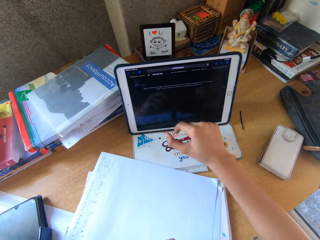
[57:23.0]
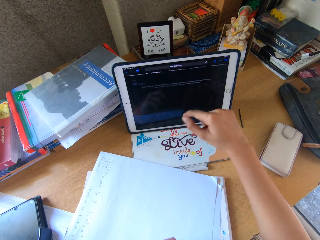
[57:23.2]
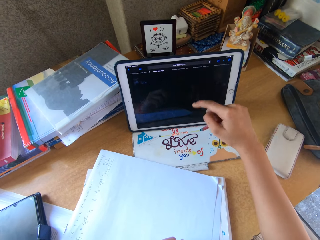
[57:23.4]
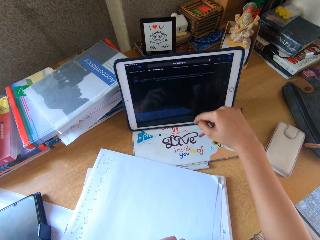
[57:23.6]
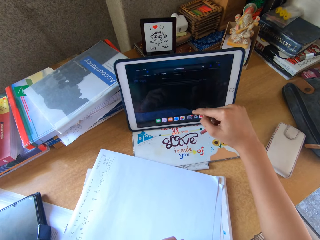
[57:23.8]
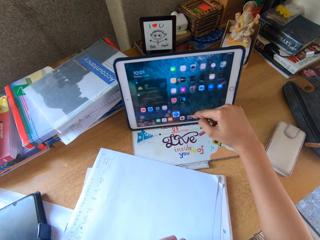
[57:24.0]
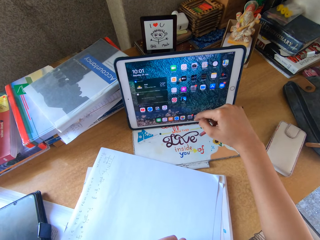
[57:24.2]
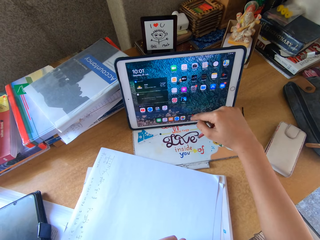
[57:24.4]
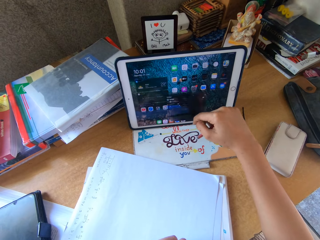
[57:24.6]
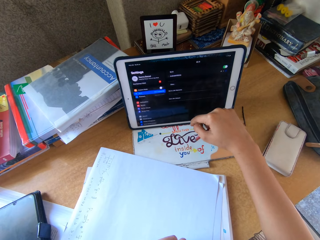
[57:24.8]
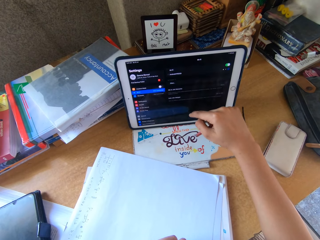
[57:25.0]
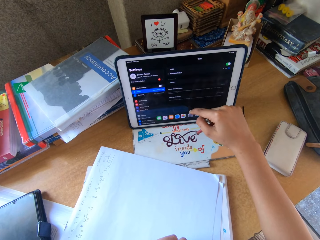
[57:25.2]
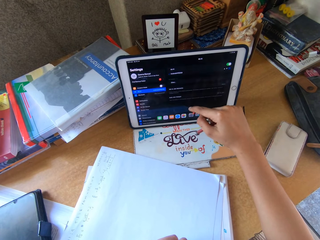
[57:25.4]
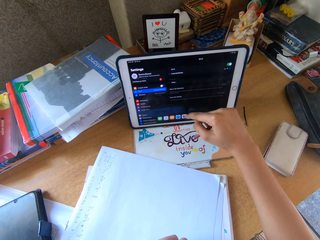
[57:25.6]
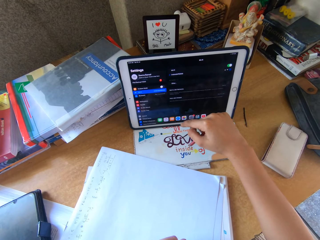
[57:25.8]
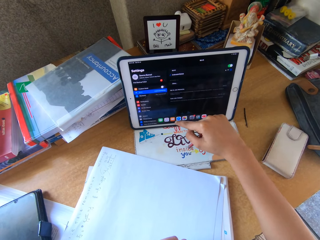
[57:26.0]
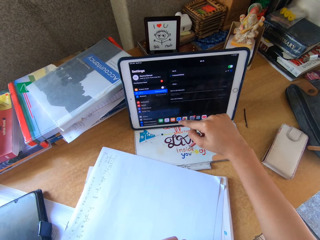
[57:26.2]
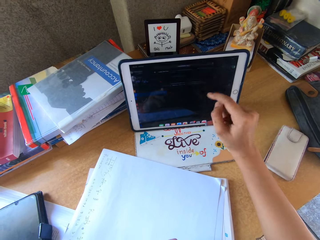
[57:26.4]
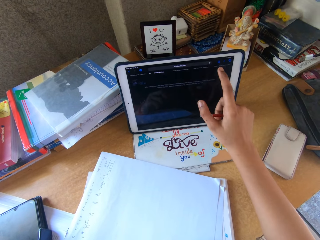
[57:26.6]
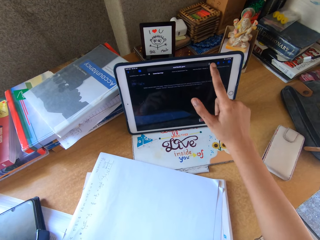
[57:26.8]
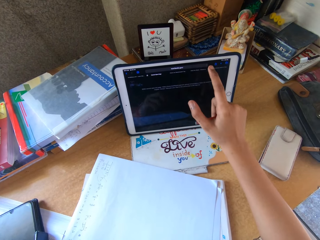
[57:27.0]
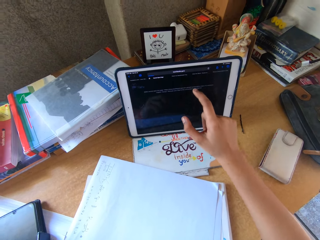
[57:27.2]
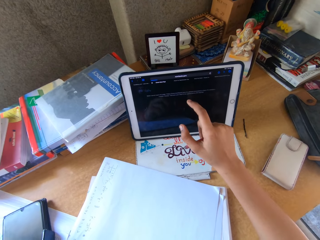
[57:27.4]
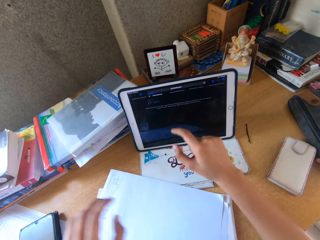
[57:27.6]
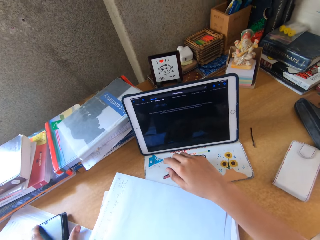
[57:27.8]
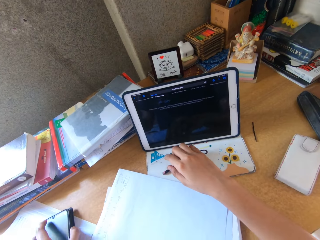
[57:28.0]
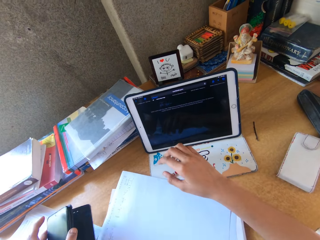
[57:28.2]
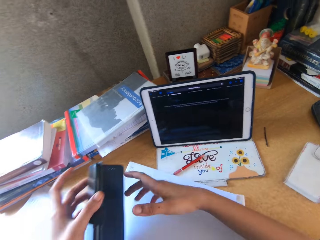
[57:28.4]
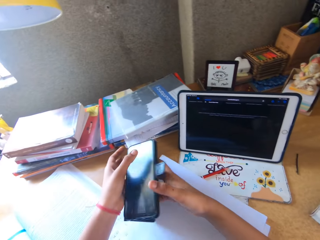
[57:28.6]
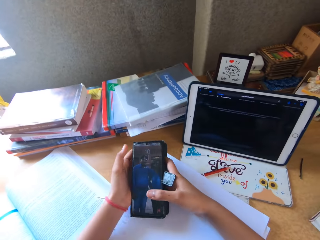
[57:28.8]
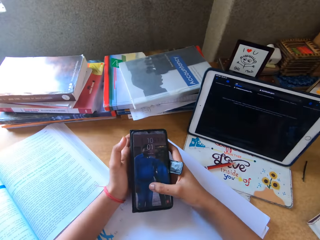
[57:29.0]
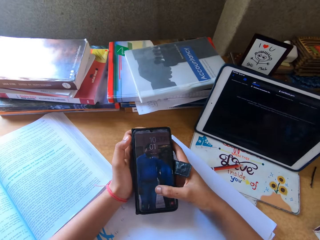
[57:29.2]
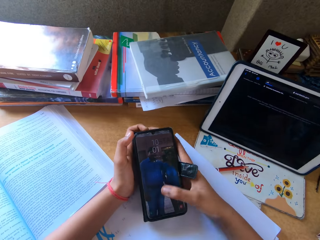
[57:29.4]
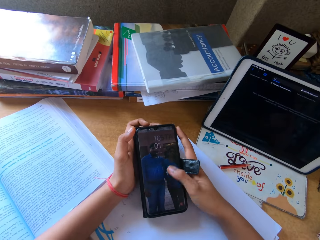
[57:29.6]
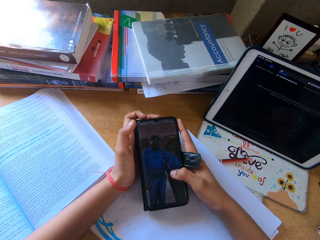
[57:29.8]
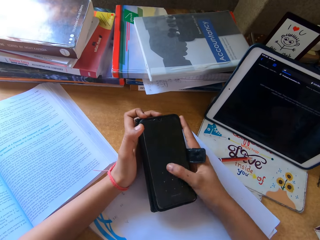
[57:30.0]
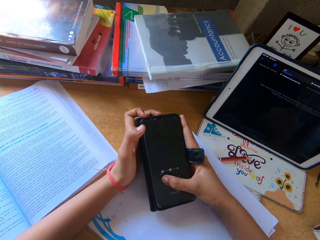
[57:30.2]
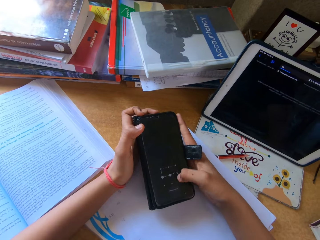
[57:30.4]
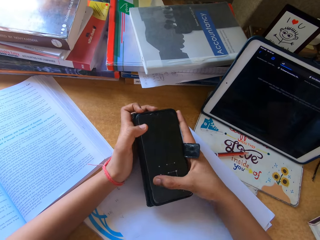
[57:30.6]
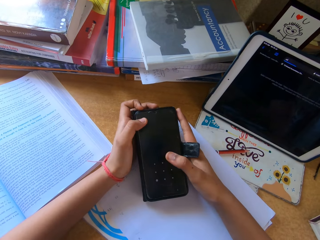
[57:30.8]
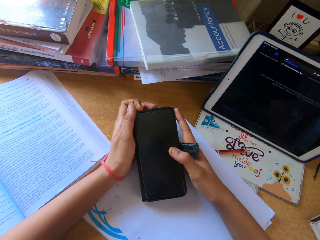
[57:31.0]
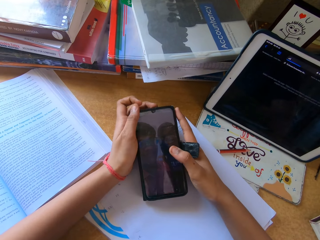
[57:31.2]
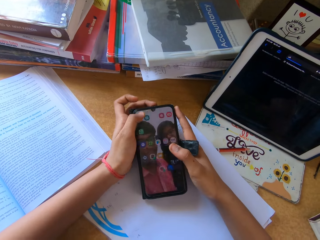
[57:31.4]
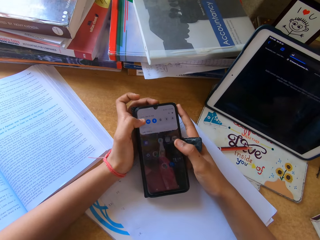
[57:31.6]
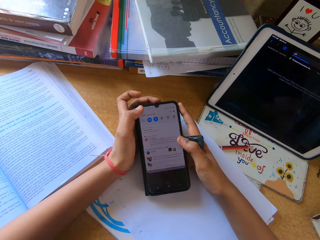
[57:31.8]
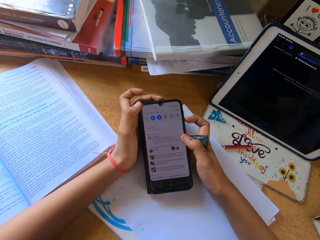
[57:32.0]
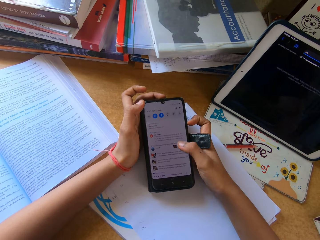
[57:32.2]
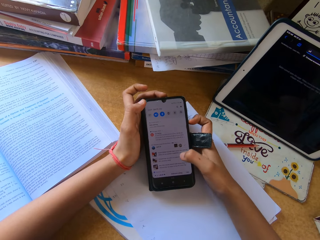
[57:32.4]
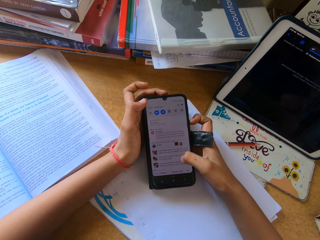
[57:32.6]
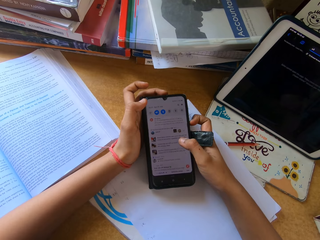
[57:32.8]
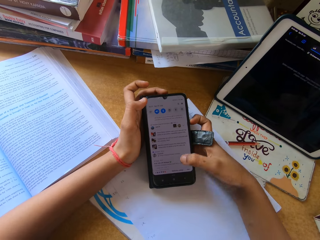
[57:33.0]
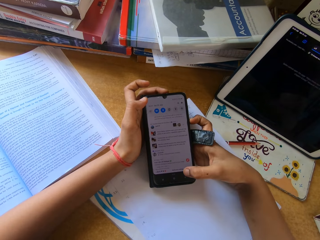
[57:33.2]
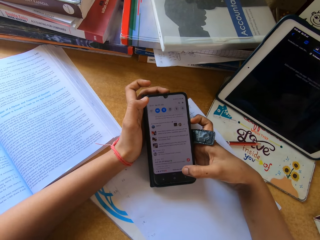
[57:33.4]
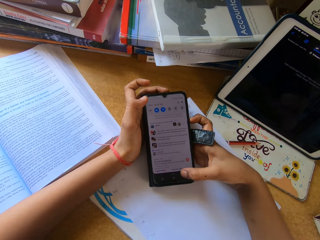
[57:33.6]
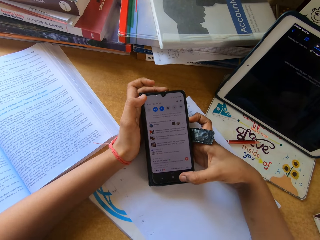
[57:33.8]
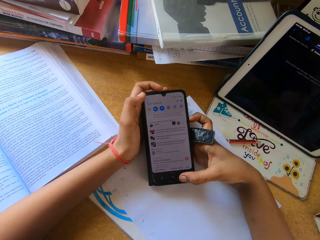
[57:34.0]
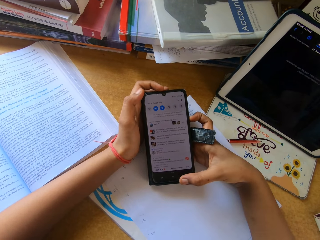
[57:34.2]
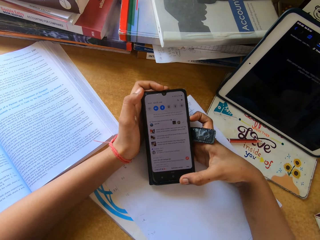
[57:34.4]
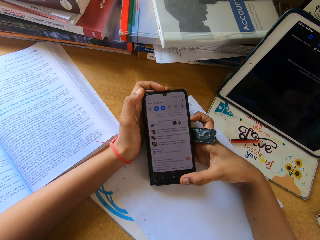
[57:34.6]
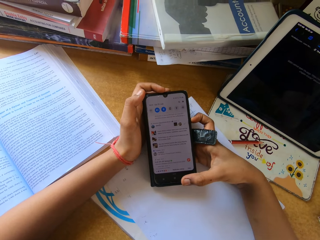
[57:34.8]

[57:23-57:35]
The camera wearer picks up the phone. They operate the phone.

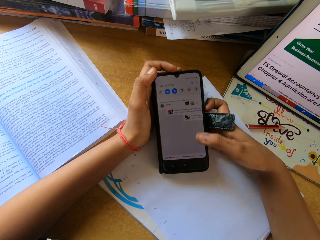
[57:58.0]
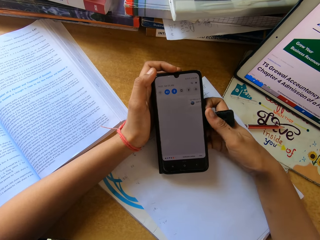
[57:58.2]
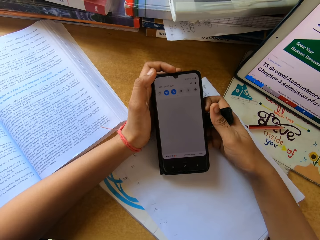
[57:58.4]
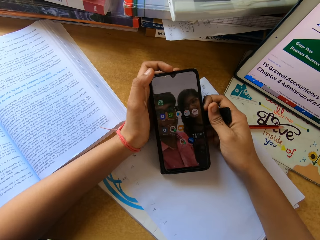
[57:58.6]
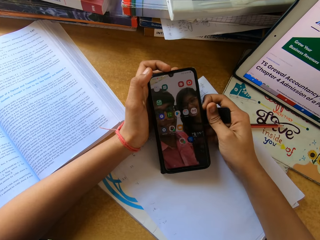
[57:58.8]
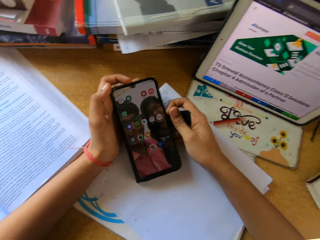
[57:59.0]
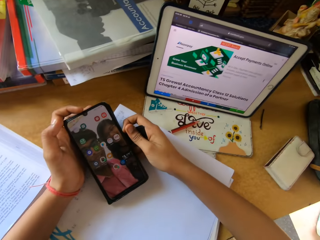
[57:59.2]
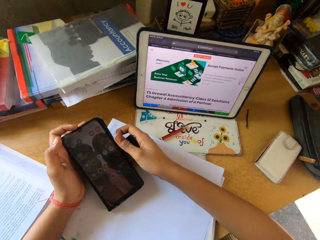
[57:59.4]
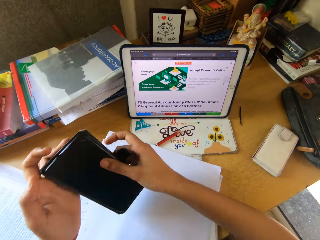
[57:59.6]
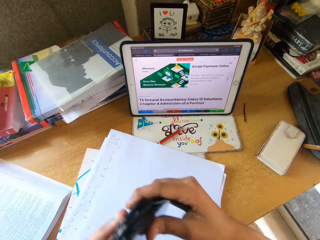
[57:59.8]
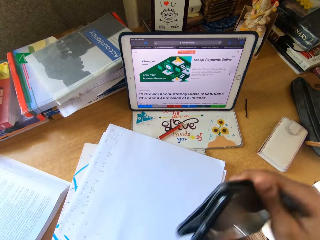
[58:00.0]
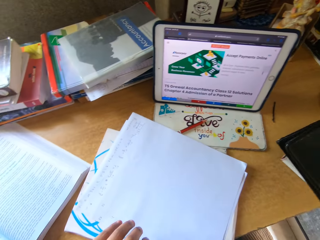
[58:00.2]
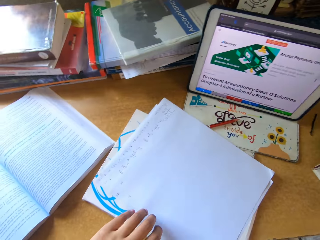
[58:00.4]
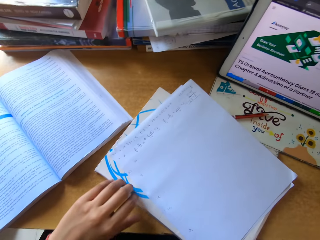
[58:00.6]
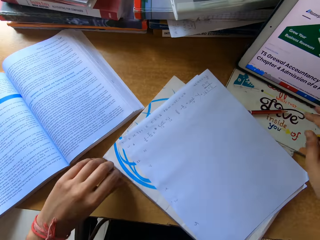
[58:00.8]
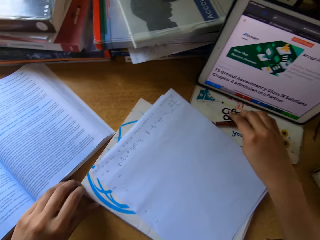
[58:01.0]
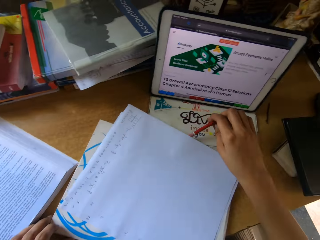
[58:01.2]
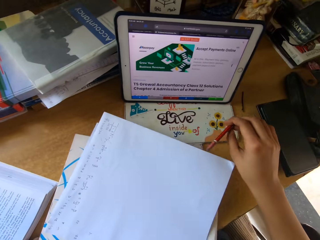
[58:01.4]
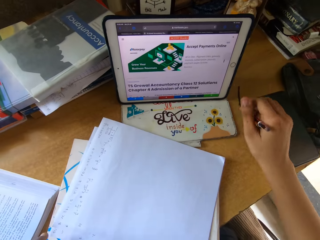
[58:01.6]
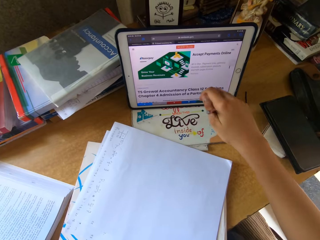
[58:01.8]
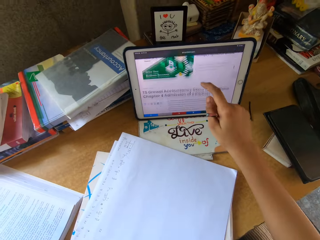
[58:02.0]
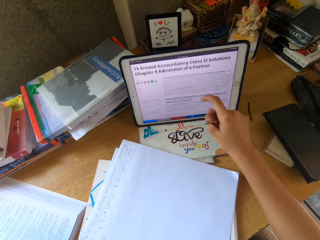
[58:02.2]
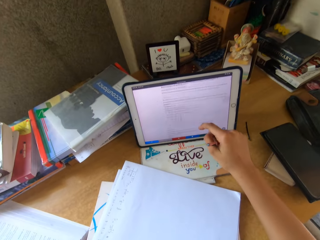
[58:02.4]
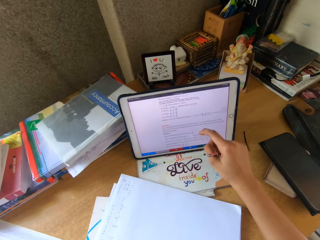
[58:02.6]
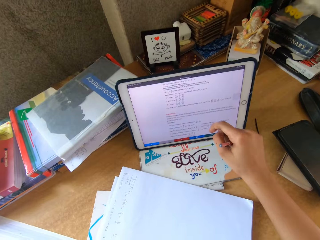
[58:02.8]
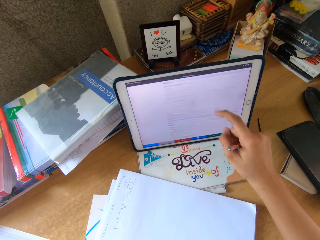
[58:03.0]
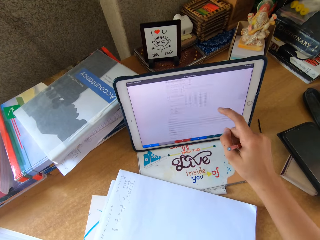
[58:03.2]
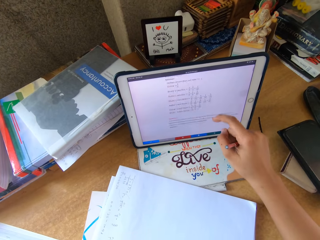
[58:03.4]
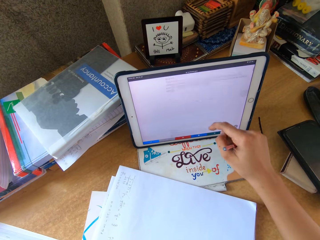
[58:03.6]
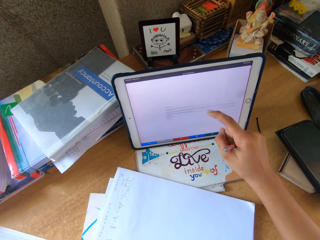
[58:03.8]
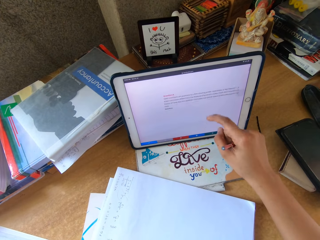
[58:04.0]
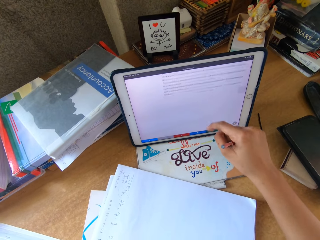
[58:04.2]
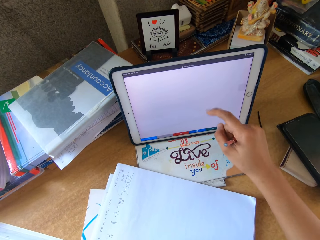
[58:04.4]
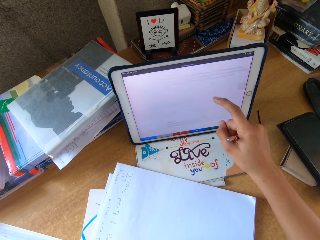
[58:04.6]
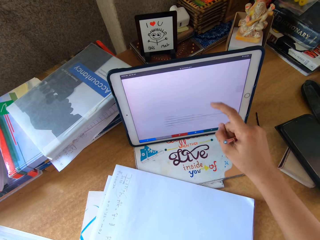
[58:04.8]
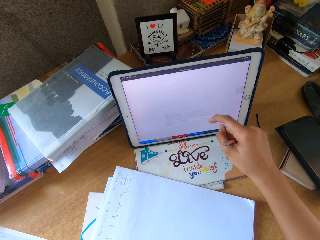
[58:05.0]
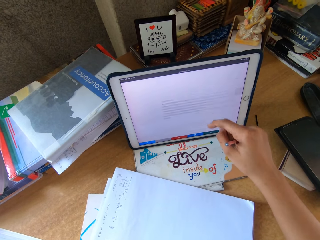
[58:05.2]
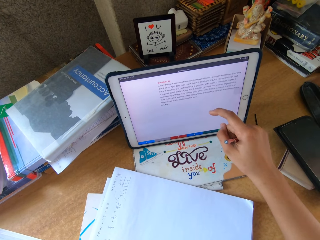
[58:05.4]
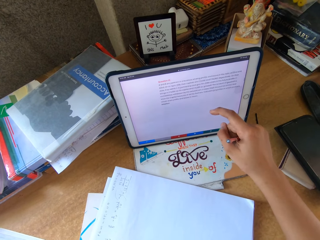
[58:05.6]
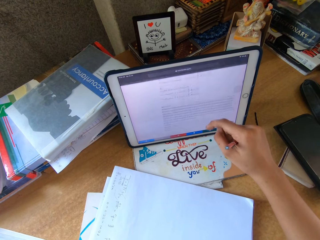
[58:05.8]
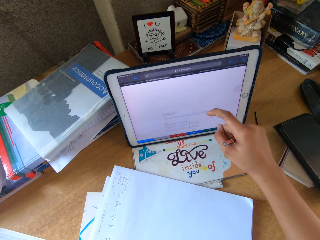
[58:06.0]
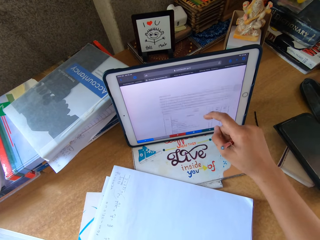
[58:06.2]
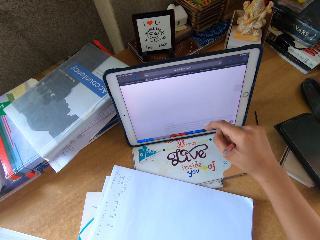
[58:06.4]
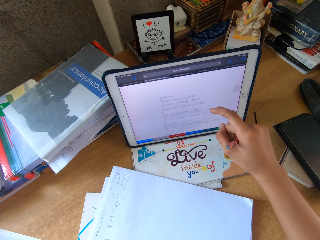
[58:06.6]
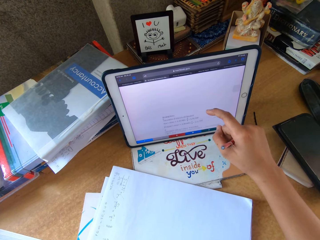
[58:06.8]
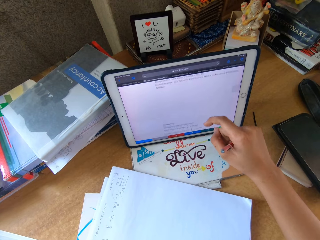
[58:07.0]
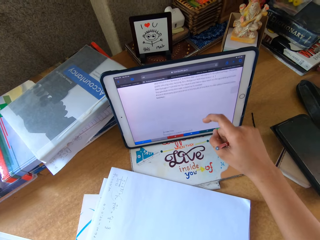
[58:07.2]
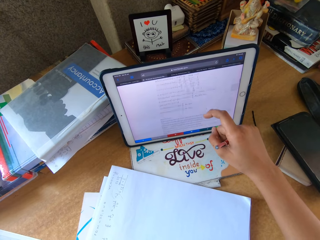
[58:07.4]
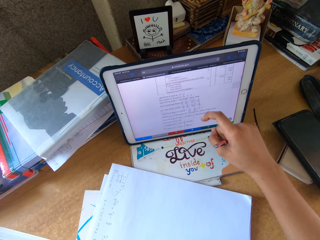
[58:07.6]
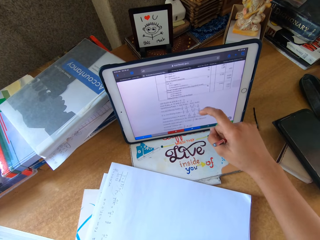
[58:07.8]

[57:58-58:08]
The camera wearer puts his phone on the table. They pick up the pencil. They operate the tablet.
